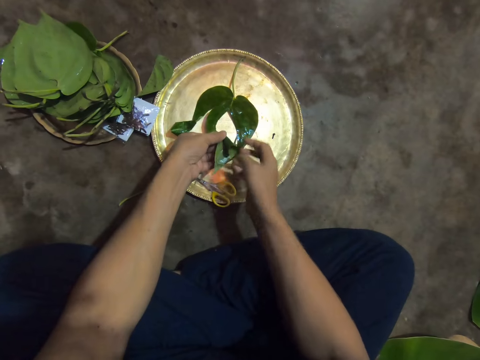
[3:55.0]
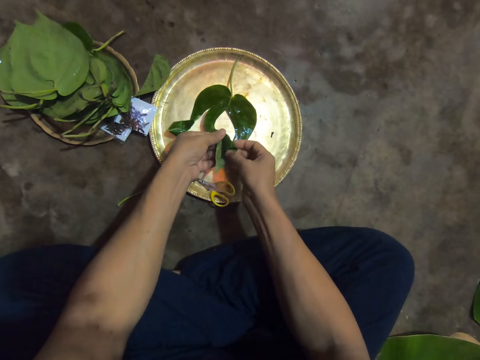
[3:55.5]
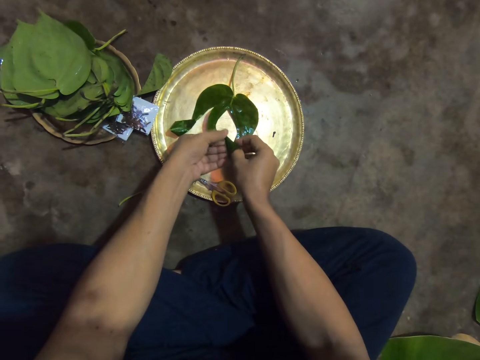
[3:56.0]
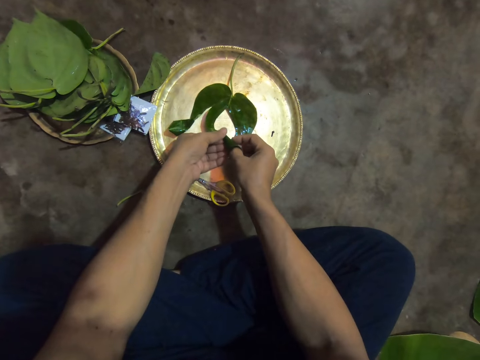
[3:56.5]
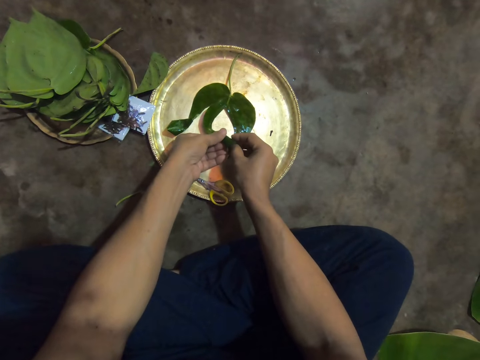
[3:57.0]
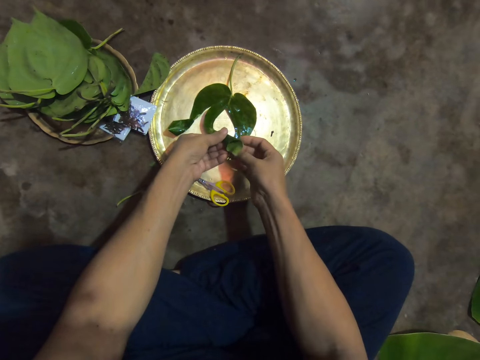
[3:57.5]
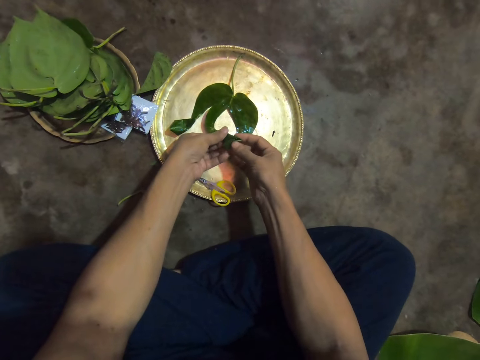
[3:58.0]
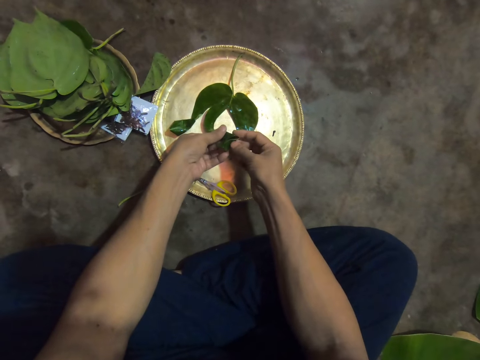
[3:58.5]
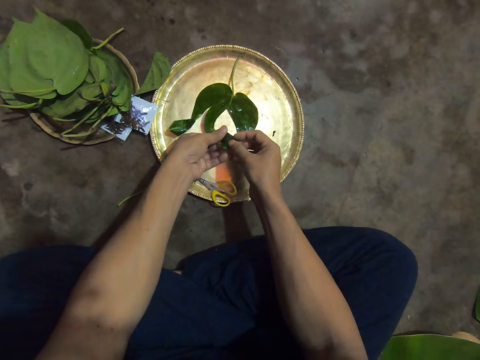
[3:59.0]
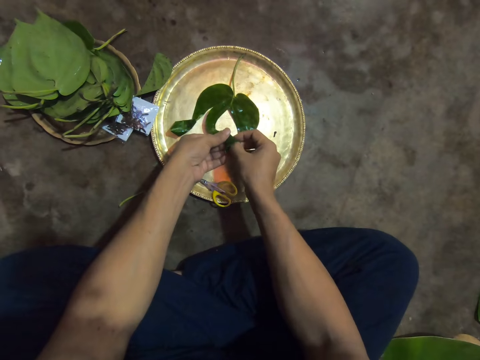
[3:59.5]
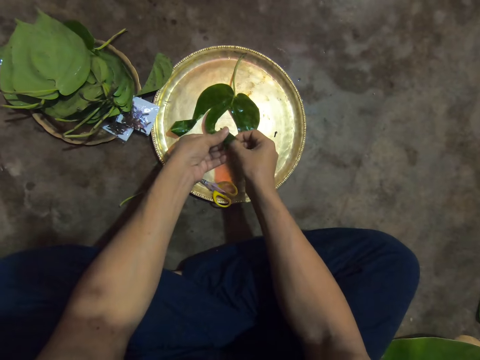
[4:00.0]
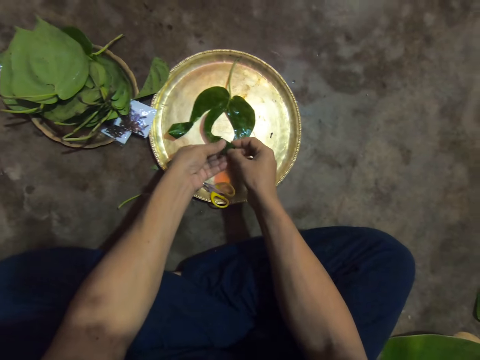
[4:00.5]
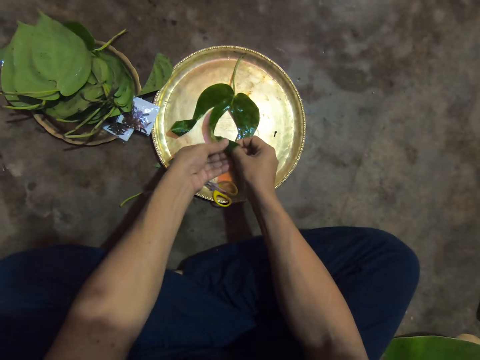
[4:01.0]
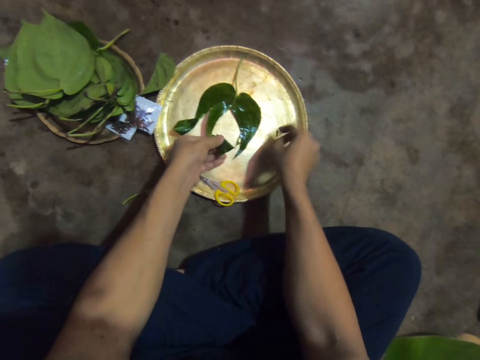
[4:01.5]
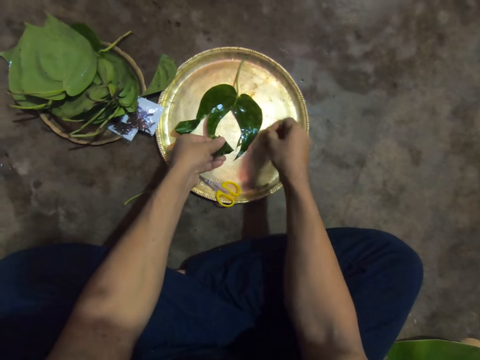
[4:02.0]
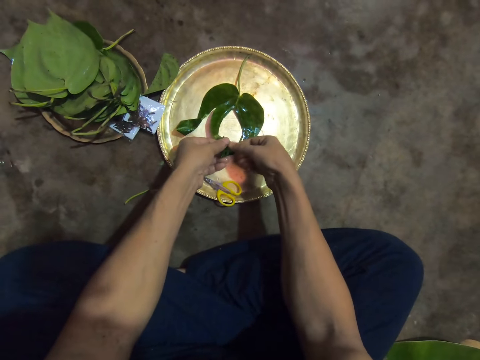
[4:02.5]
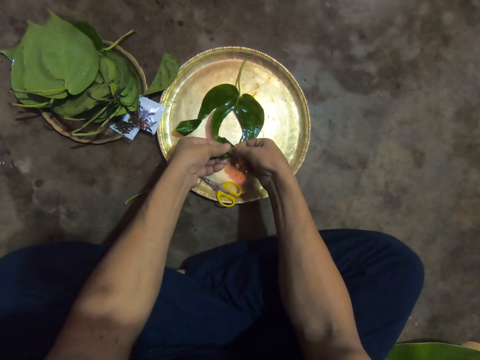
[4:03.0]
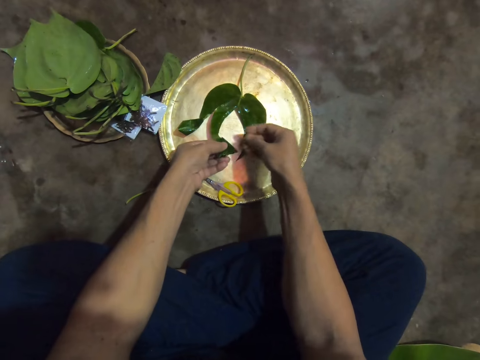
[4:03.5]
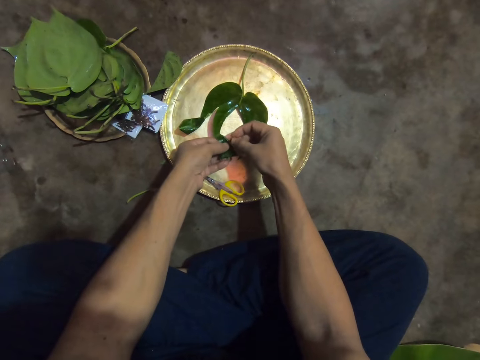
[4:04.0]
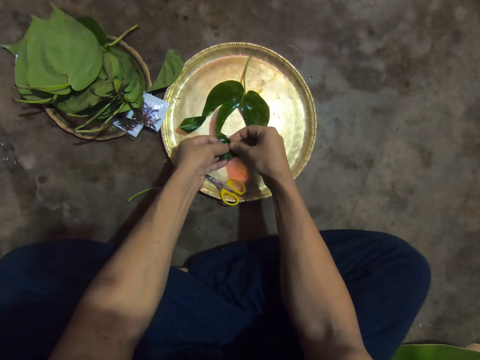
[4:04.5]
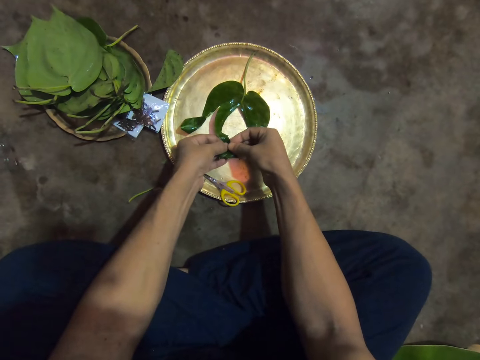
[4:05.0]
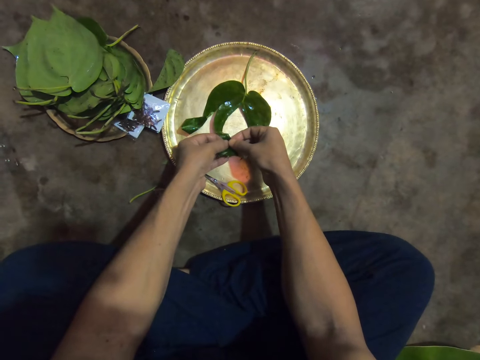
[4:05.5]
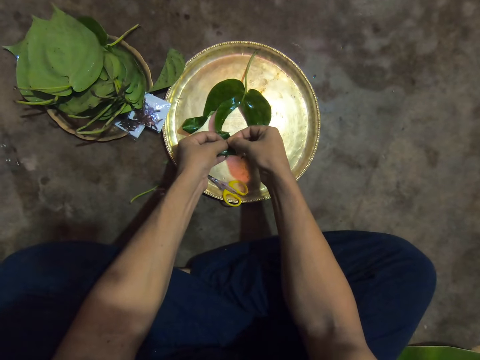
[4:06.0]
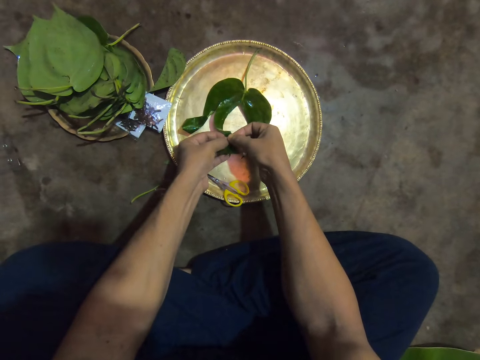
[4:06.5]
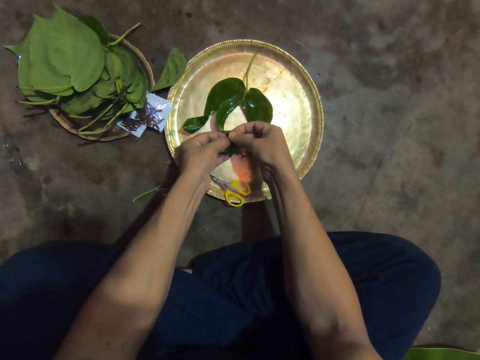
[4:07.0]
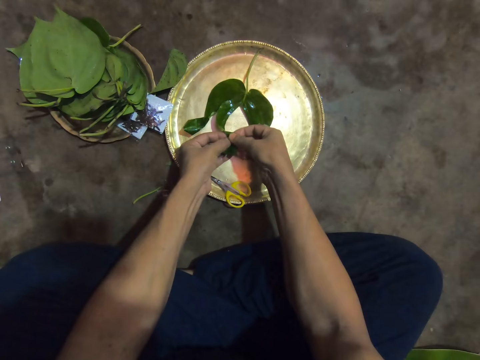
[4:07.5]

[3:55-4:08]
The camera wearer picks up a pin from the tray on the floor with his right hand. He pins the leaves in his left hand with the pin in his right hand.

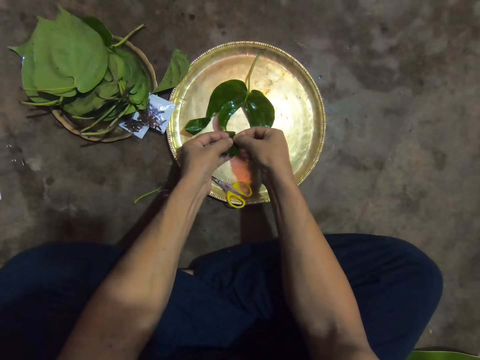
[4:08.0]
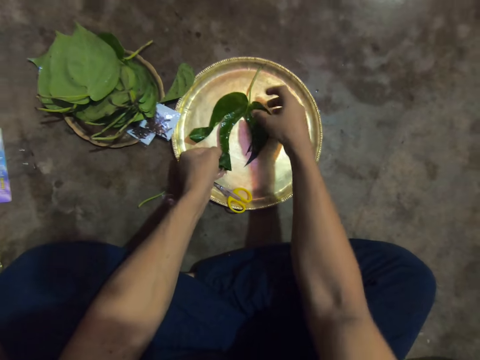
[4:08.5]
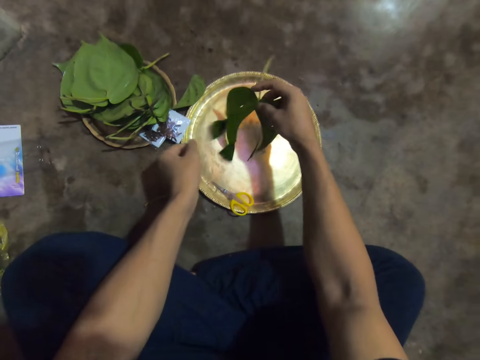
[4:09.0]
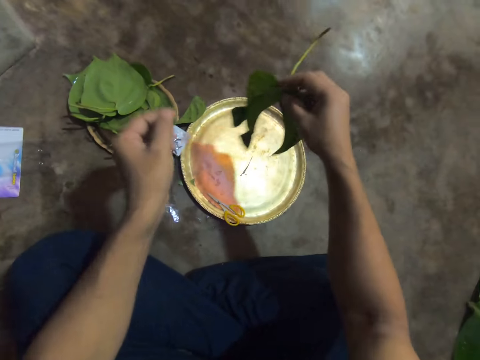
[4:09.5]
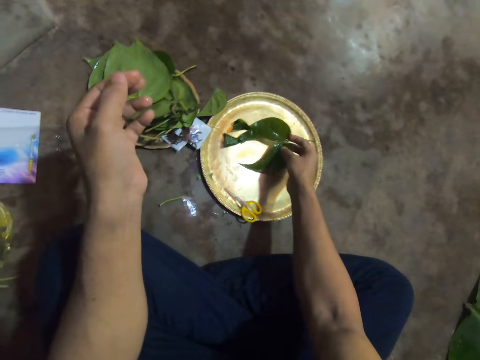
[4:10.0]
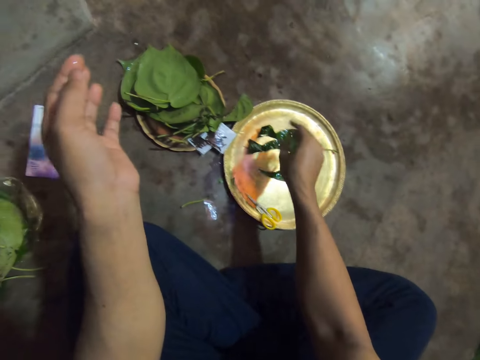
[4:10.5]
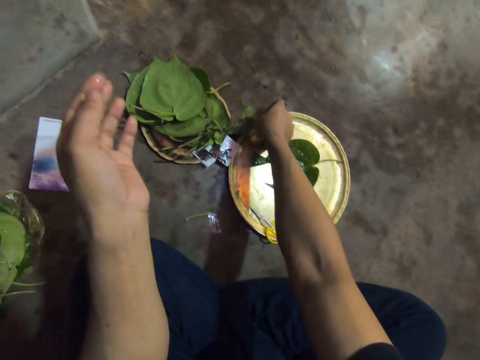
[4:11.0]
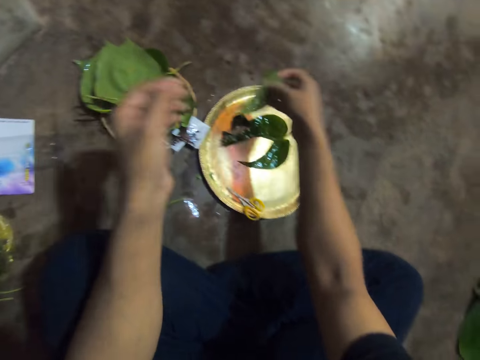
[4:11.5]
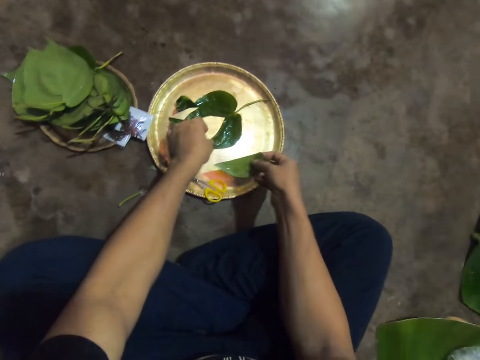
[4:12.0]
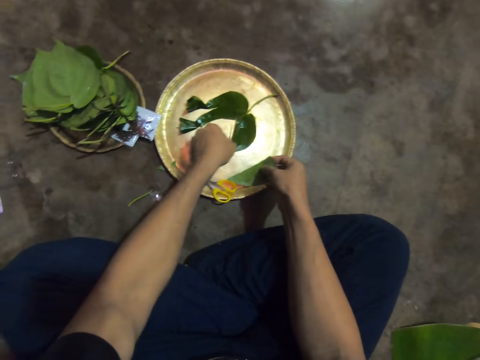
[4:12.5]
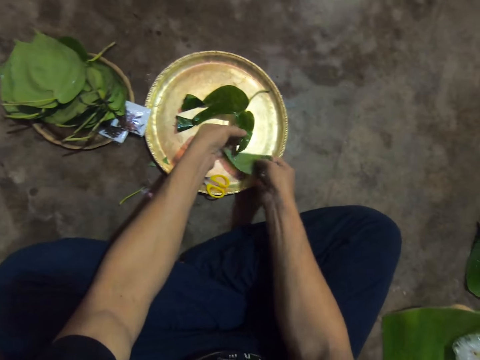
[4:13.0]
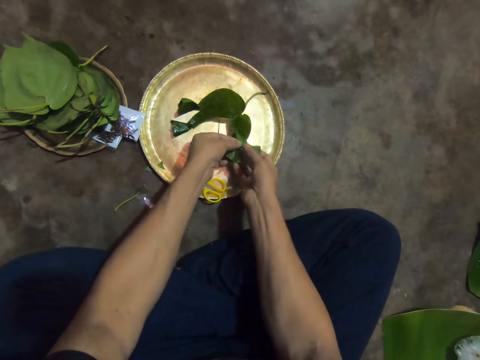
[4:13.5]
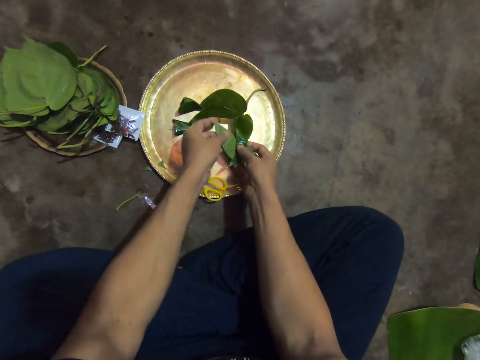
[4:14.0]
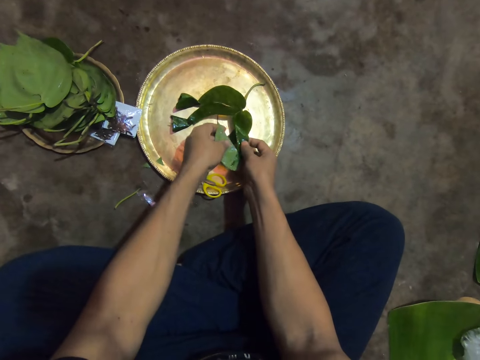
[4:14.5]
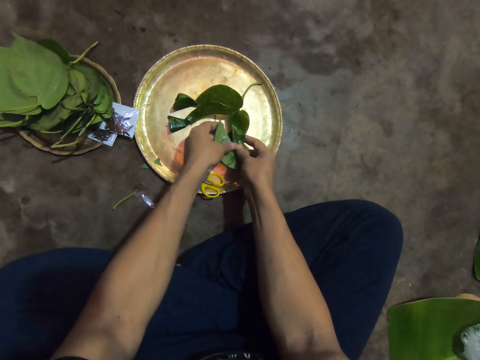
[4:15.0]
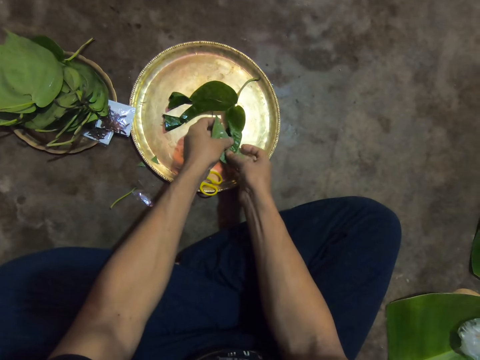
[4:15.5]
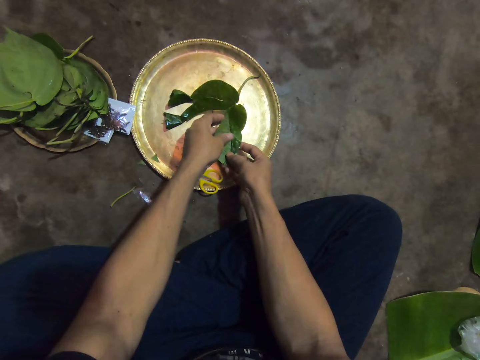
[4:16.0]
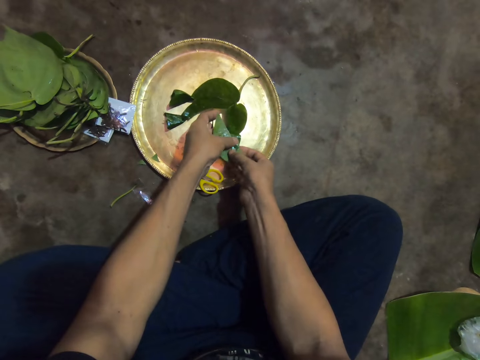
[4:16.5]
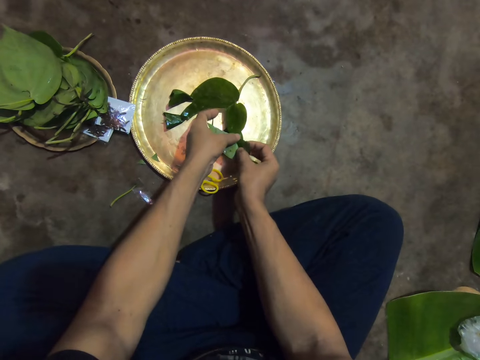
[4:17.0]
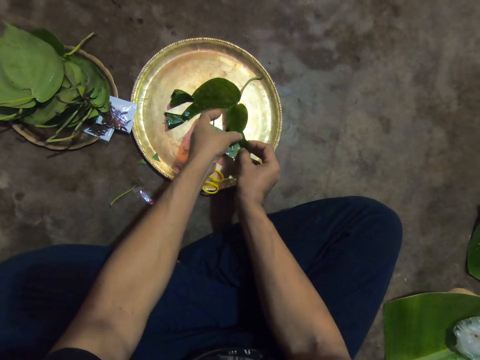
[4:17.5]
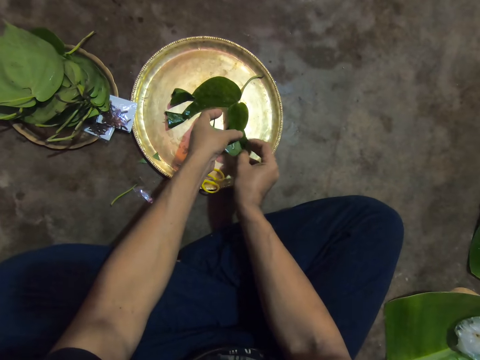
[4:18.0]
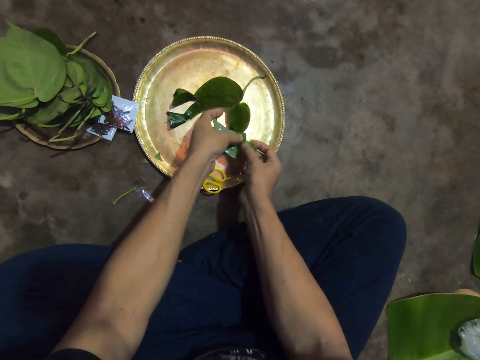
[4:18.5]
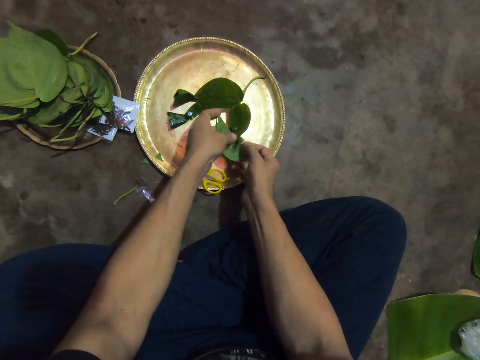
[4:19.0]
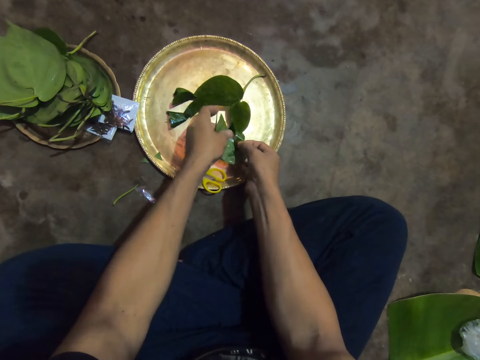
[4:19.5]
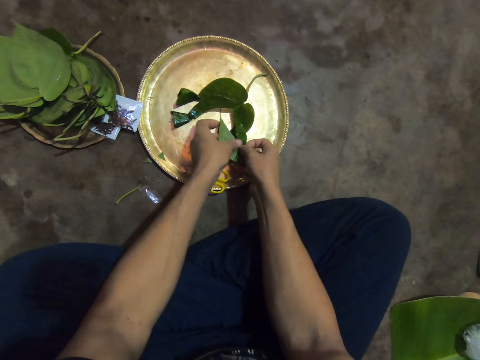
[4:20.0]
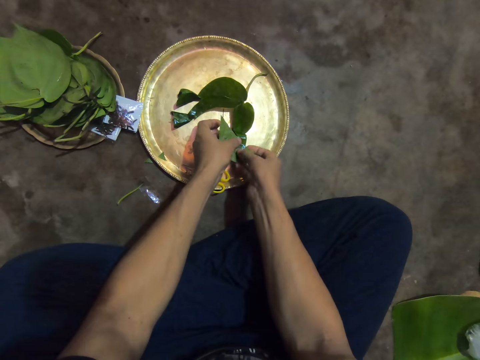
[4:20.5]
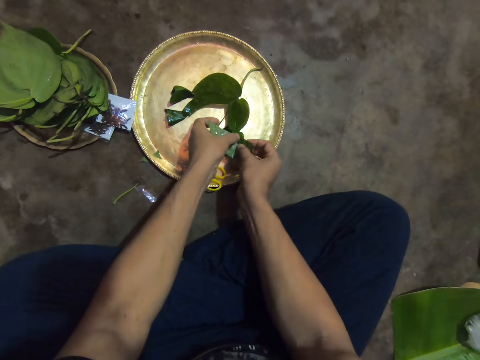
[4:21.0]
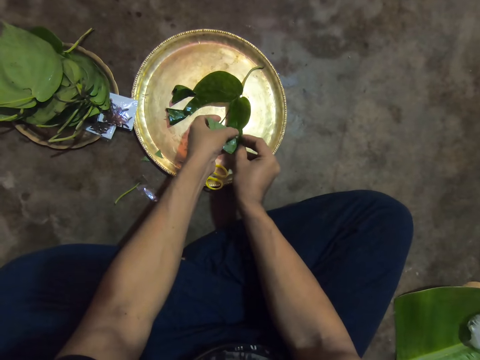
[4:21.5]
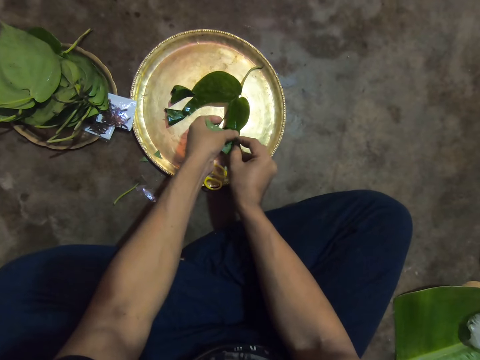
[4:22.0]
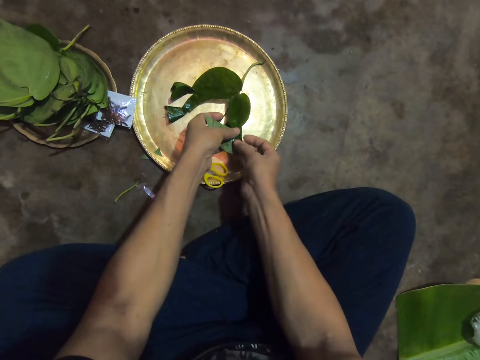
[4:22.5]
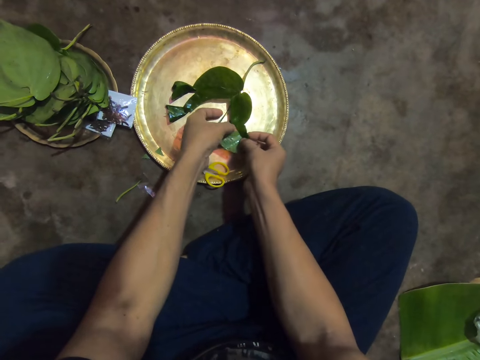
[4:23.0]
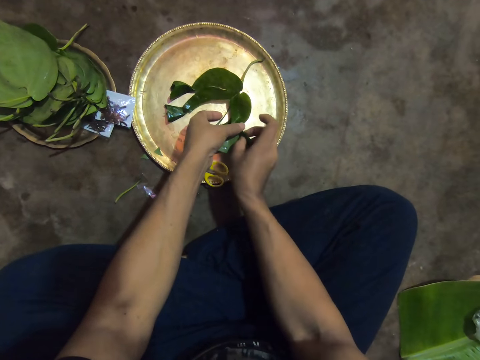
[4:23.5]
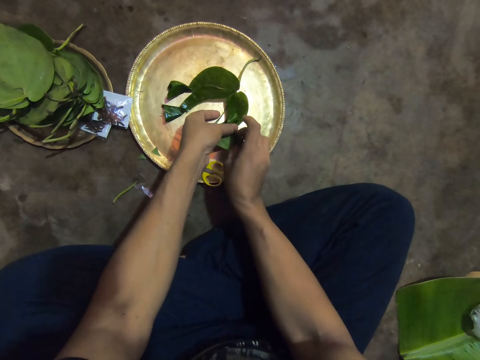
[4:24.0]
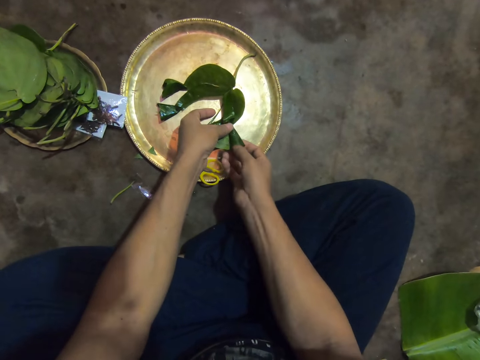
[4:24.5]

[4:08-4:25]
The camera wearer adjusts the leaf on the tray with his right hand. He lifts a leaf from the tray. He places the leaf in the tray. He picks up a leaf from the floor with his right hand. He picks up the leaf from the tray on the floor with his left hand. He wraps the leaves together with both hands. He attaches the pieces of leaves together.
